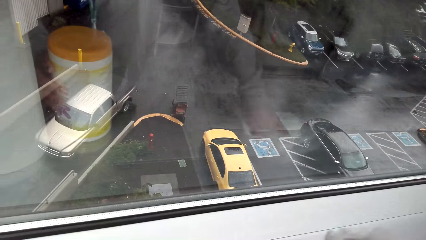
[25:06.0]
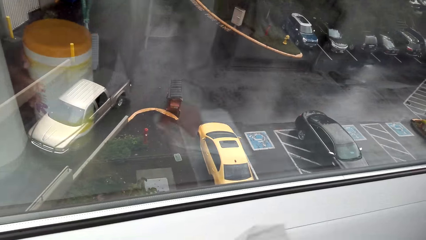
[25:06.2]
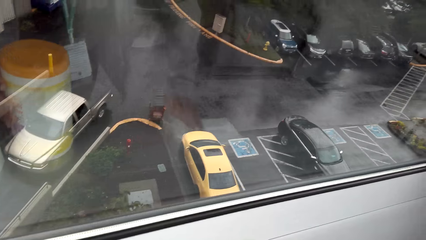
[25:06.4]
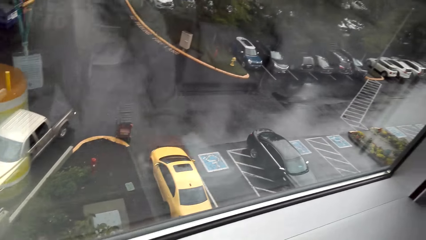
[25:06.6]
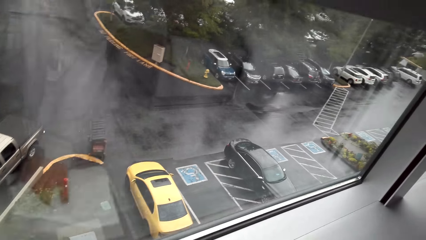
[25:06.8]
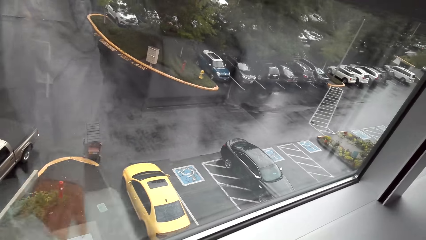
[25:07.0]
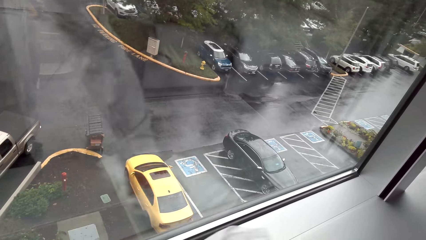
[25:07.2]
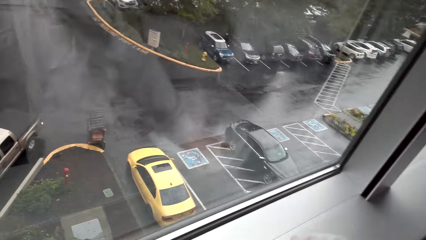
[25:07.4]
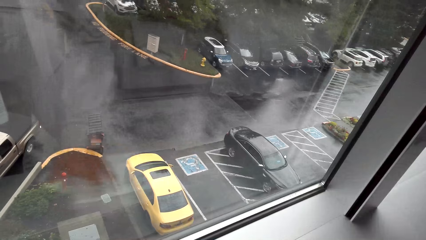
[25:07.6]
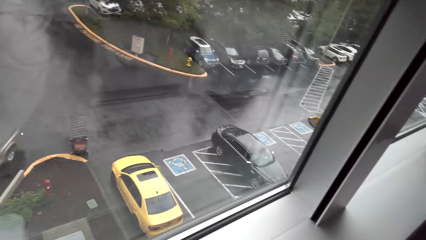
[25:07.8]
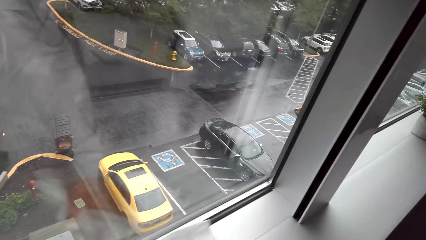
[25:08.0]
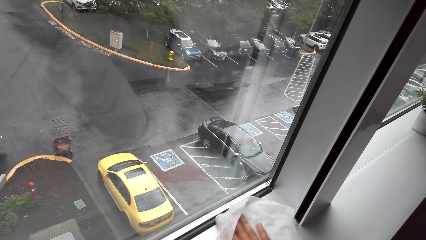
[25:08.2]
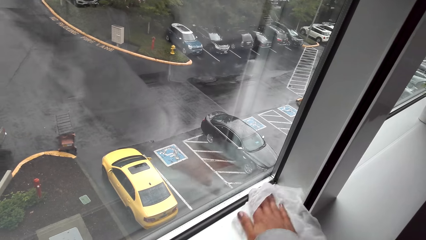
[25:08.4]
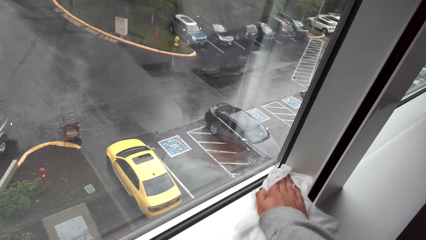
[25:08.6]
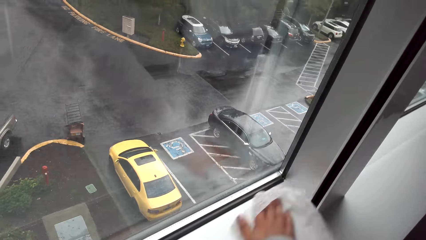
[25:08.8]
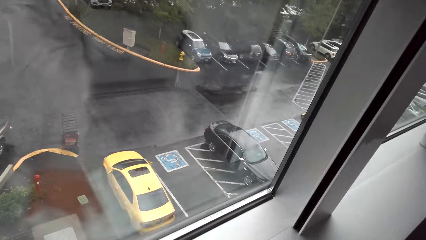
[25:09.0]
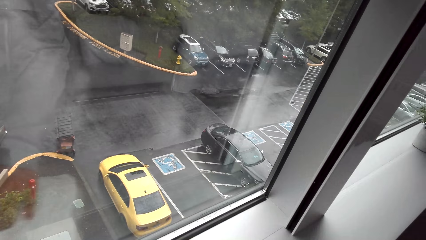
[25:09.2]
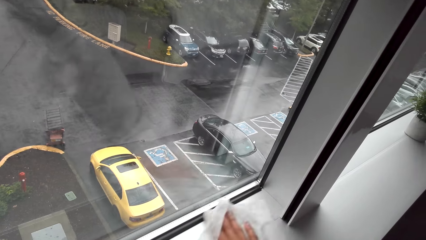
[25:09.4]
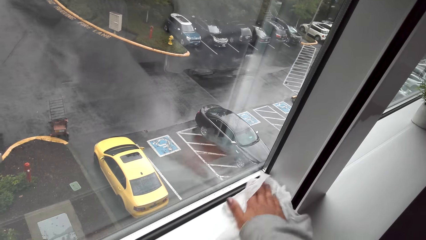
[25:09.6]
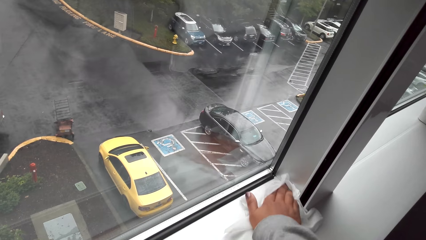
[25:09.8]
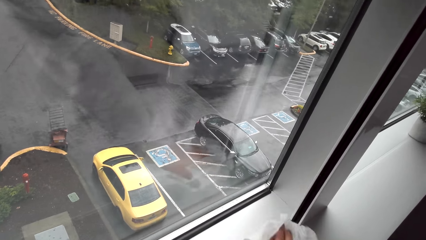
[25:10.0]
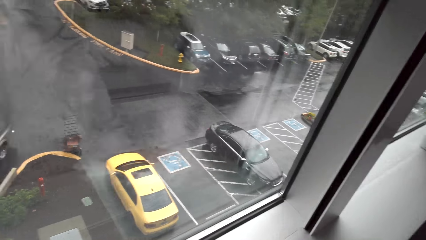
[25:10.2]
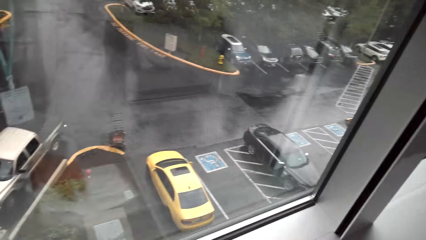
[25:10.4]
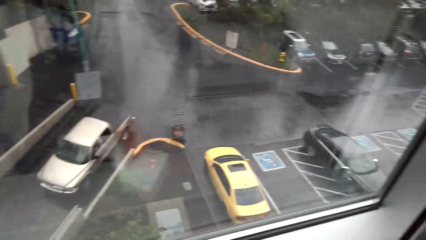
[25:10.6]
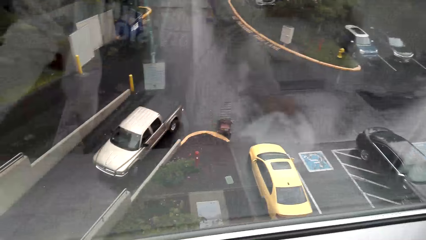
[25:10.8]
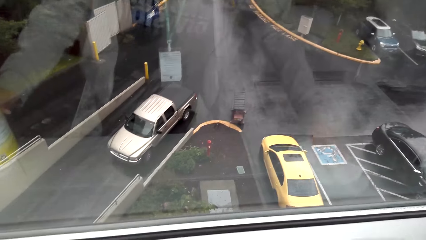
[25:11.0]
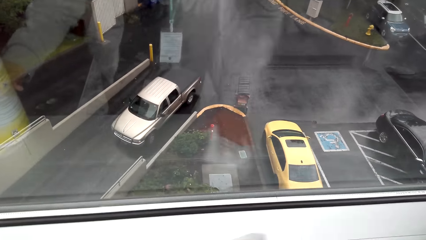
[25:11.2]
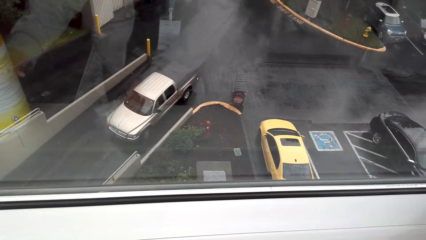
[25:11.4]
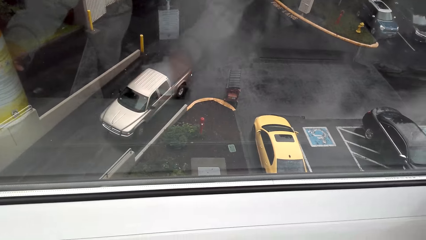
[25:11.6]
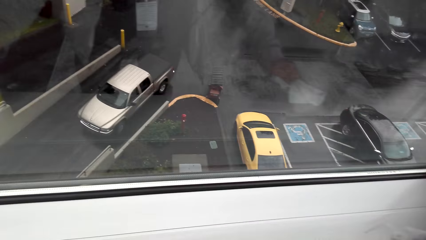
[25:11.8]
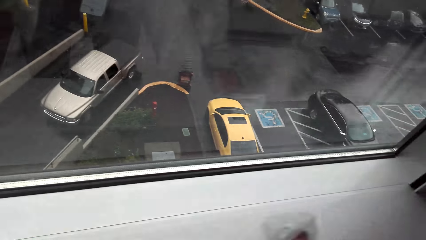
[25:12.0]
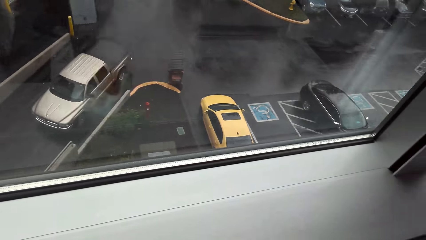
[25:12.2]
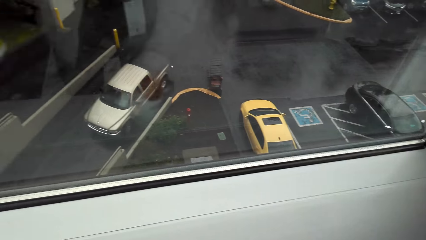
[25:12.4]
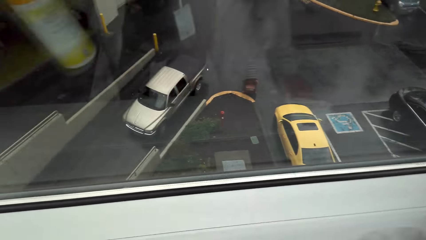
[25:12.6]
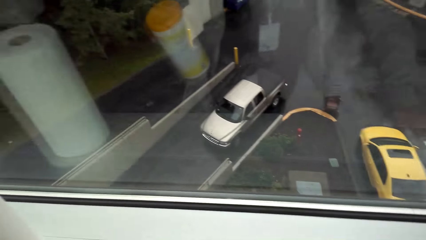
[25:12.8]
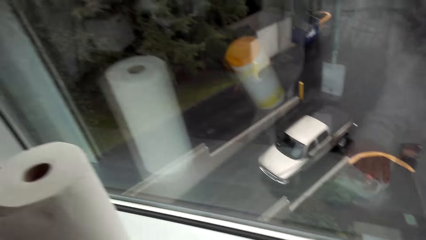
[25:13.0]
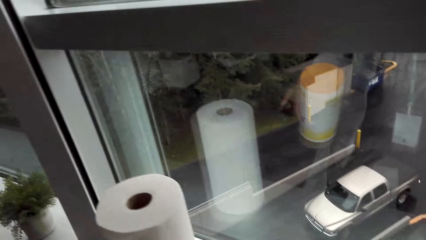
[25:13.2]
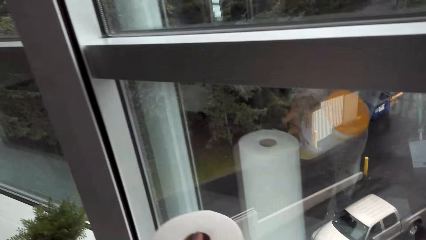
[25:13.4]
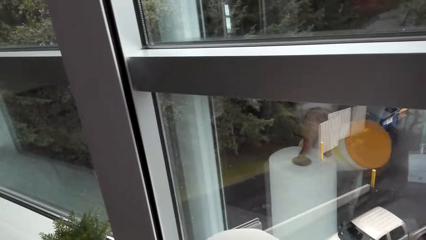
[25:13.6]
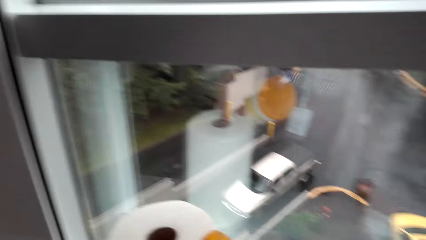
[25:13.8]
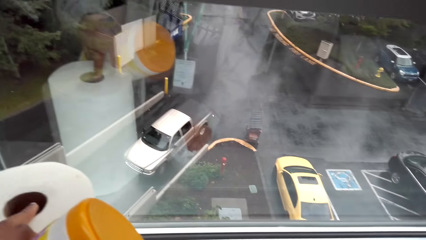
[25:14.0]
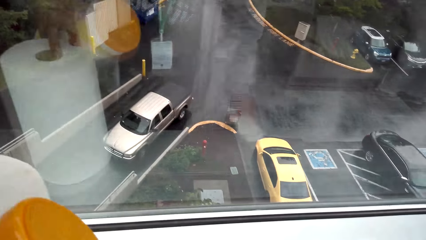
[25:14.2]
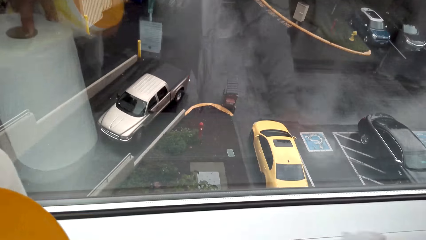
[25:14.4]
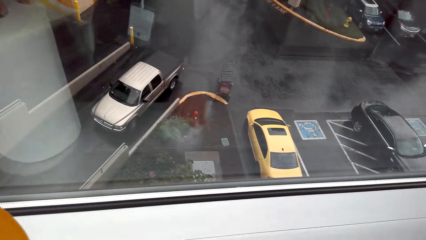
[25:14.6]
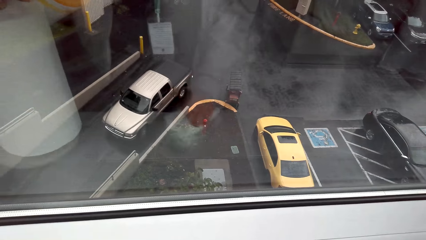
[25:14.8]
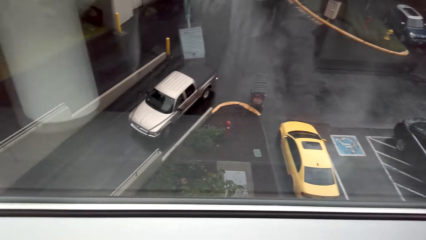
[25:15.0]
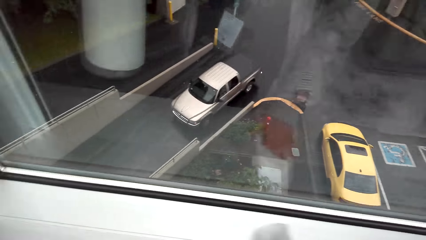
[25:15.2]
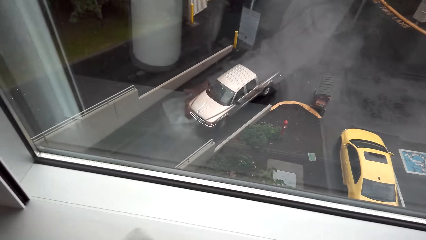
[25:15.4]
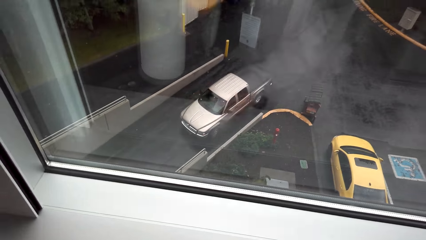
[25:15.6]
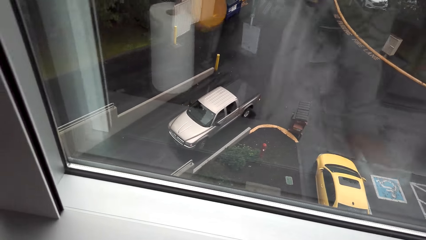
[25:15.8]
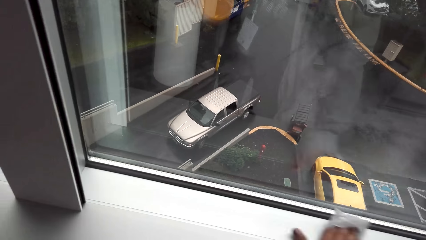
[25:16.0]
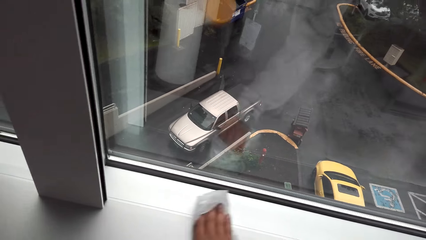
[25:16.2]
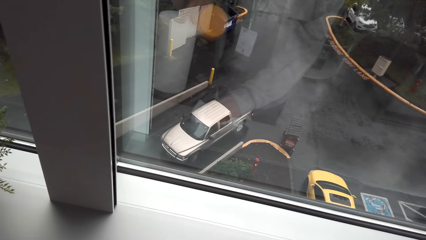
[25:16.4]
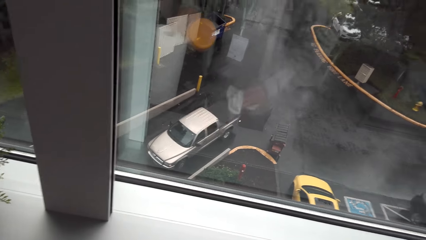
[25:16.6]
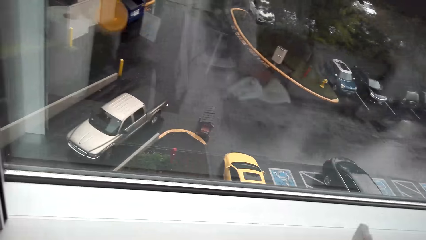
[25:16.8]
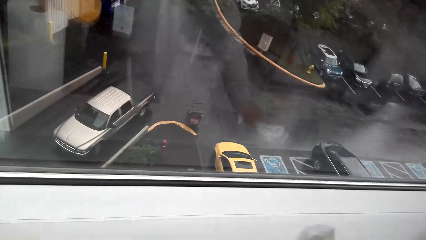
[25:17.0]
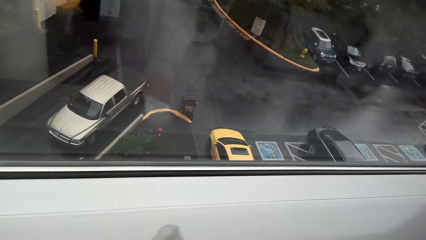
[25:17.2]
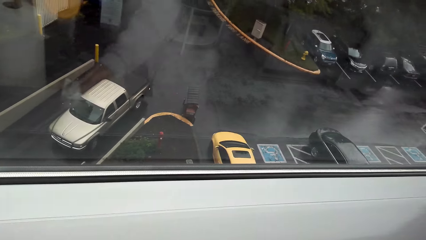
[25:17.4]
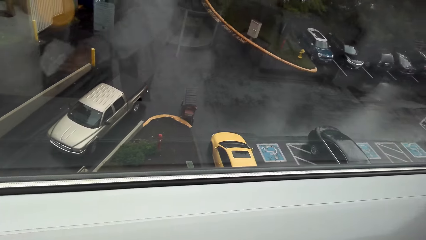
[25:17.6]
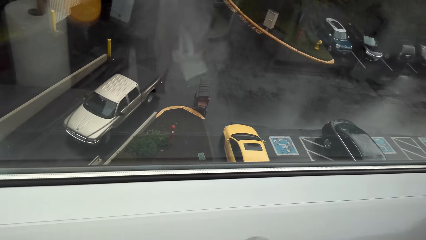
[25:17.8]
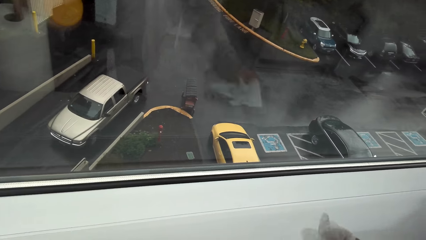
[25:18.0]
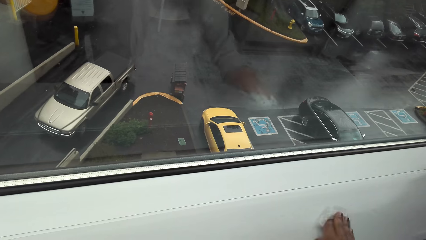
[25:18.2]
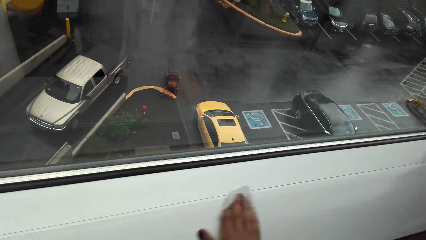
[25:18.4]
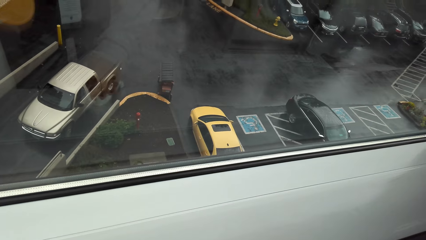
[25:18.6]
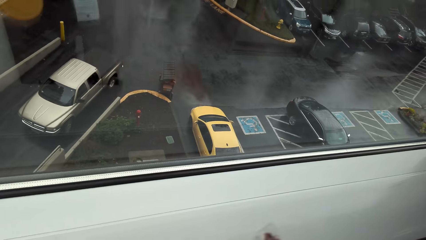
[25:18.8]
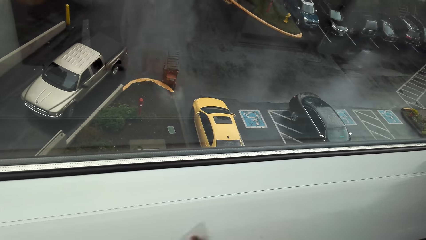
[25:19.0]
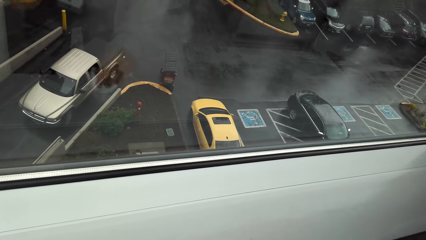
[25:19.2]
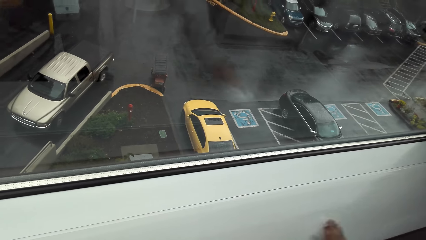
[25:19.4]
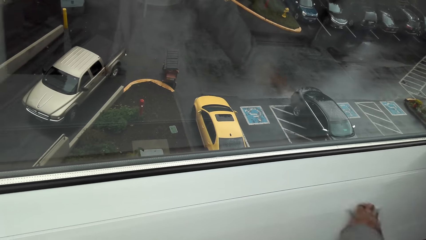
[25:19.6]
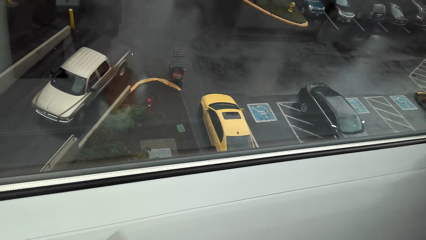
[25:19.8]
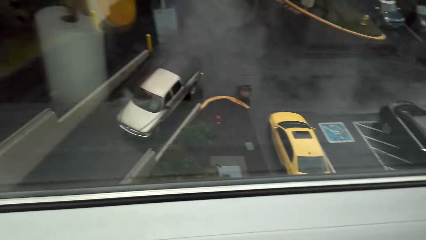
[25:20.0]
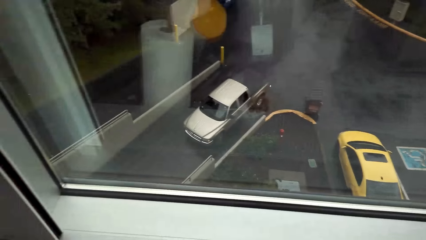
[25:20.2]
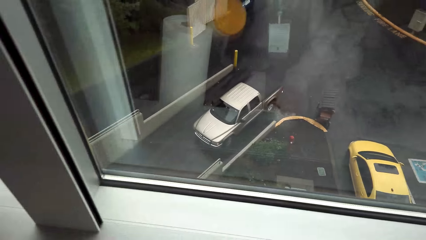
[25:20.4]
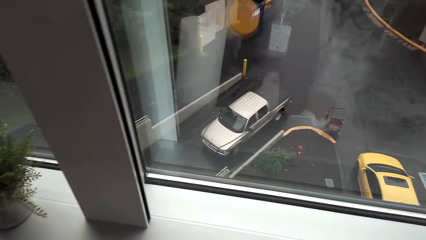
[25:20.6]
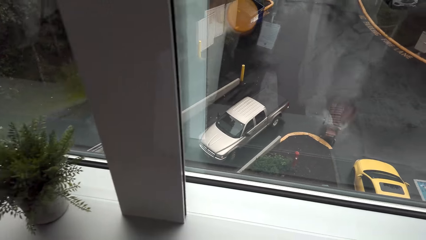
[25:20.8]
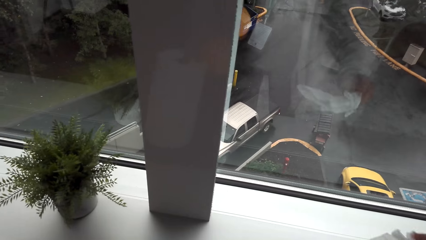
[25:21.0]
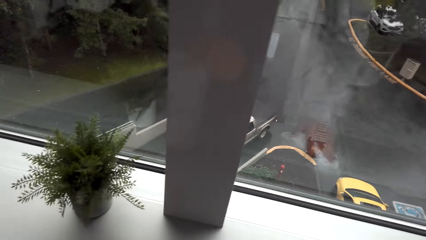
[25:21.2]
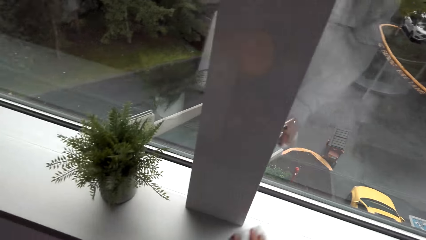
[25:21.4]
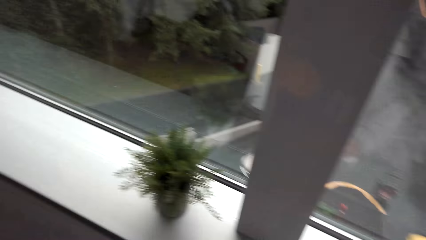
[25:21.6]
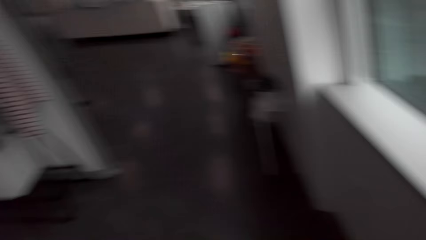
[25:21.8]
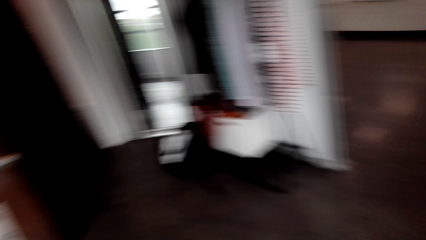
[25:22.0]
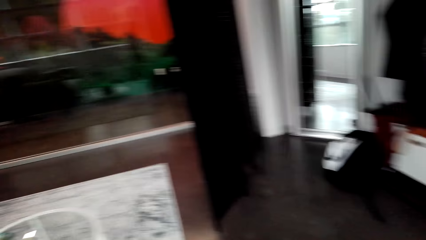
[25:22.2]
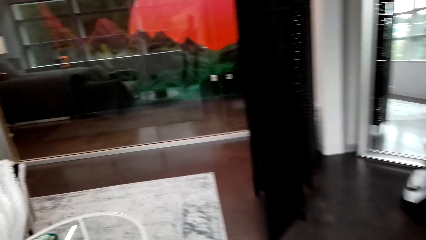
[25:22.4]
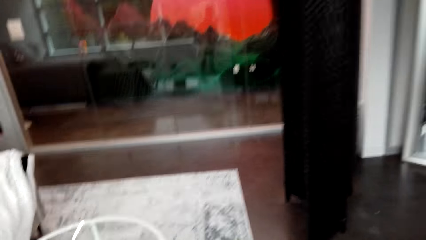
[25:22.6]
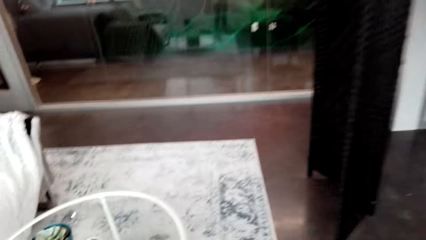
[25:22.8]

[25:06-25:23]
The camera wearer picks up the tissue towel and plastic container from the window pane. They place the tissue towel roll and plastic container on the glass table.
